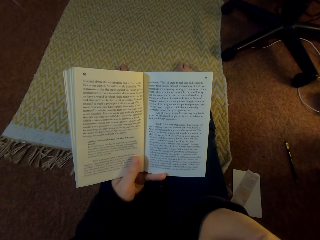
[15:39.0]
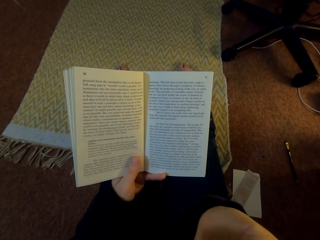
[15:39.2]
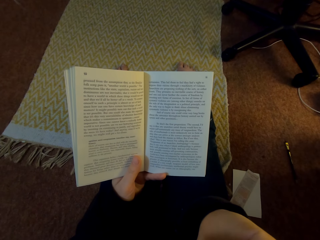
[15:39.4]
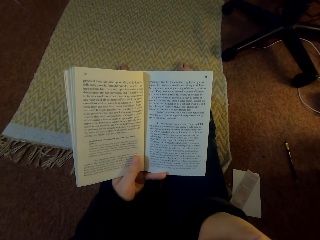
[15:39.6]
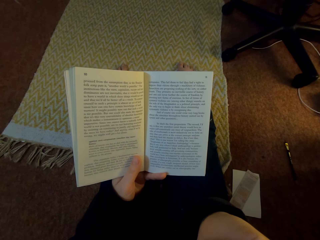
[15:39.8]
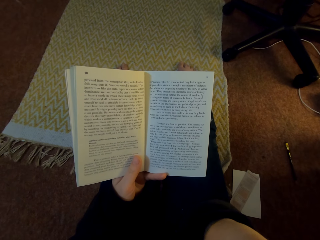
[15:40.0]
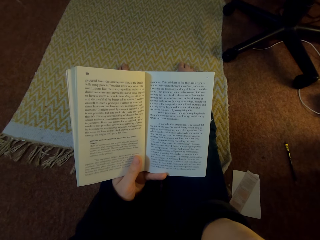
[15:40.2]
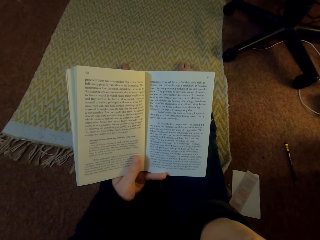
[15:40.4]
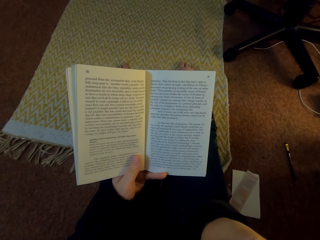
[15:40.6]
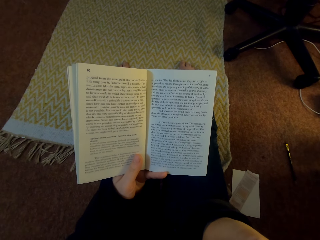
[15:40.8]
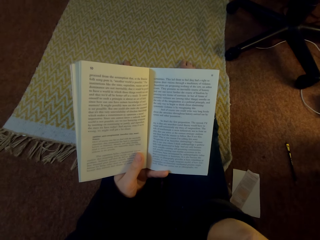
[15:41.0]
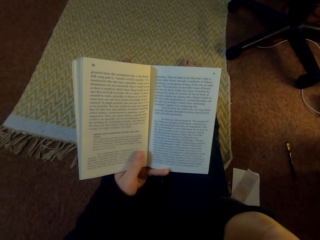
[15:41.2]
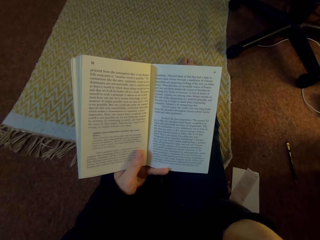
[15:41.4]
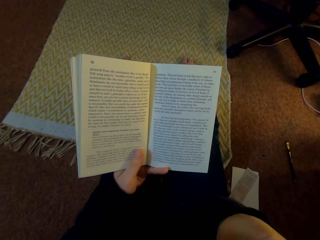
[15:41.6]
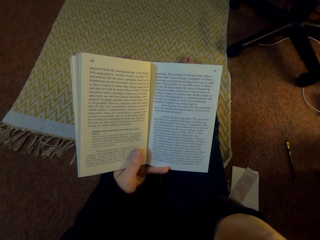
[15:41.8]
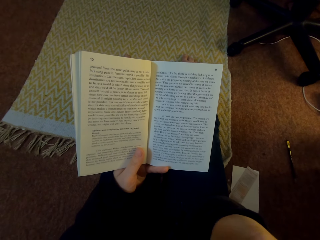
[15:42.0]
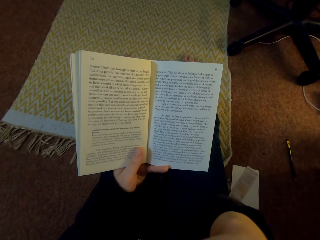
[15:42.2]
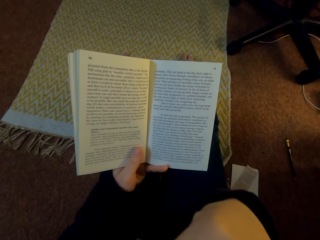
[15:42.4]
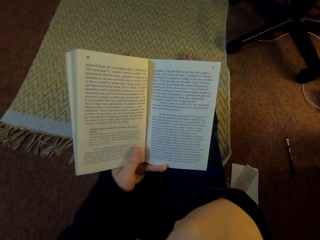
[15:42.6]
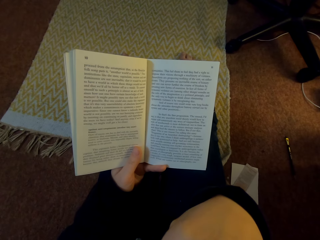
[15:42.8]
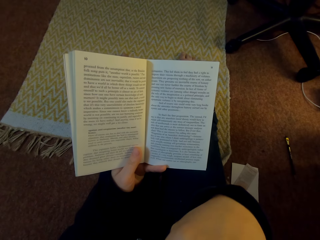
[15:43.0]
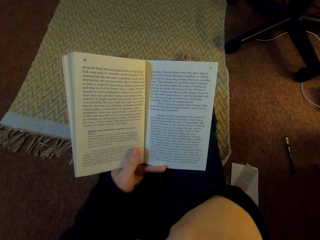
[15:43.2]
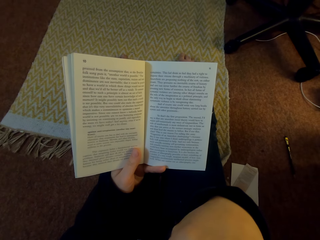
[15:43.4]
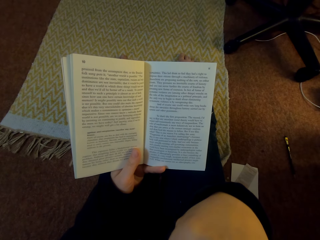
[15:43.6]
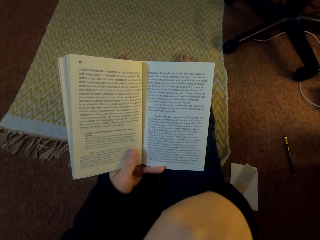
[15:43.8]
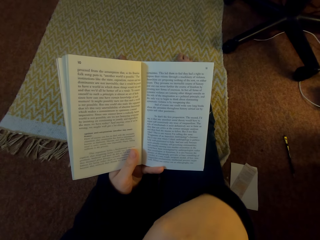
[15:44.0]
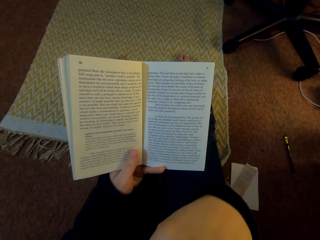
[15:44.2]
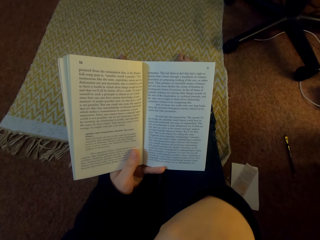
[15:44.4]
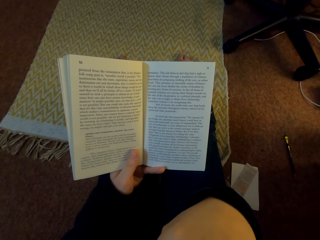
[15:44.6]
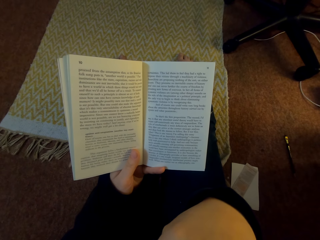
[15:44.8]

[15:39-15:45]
The camera wearer slightly moves their right hand. They read the book.

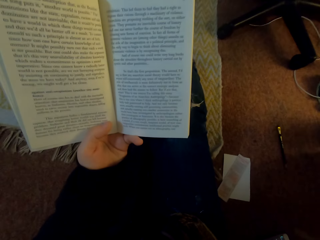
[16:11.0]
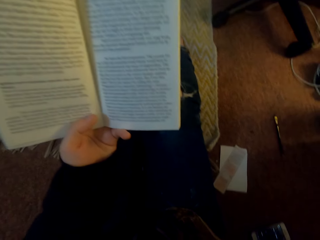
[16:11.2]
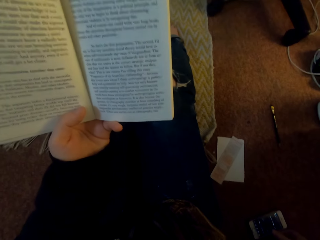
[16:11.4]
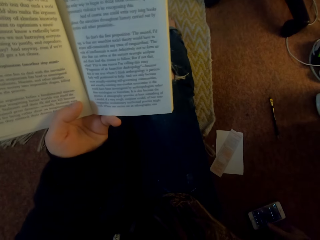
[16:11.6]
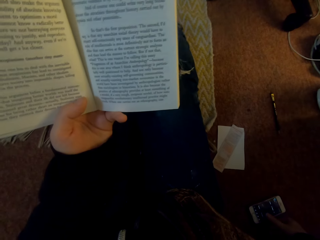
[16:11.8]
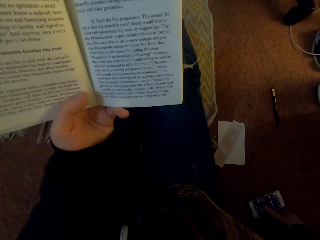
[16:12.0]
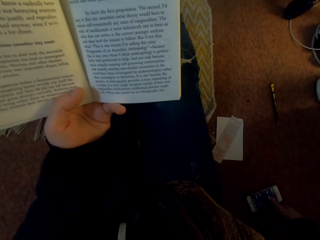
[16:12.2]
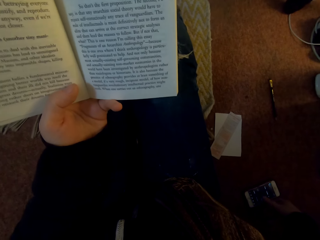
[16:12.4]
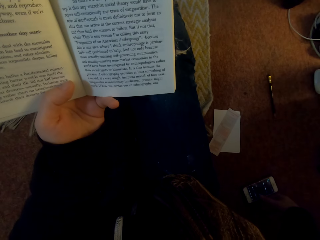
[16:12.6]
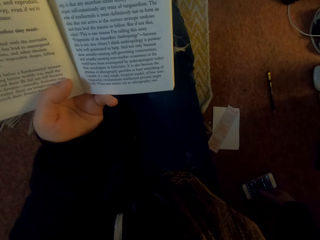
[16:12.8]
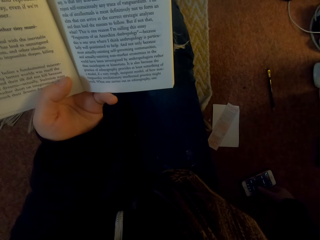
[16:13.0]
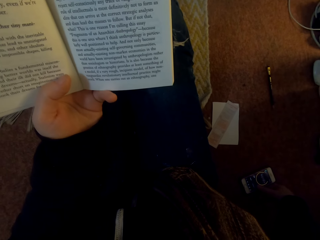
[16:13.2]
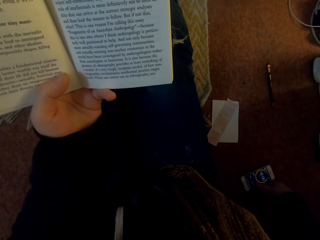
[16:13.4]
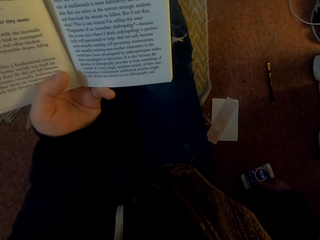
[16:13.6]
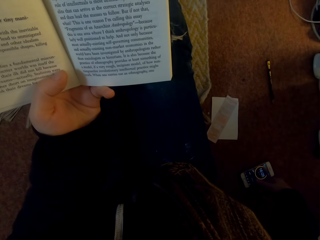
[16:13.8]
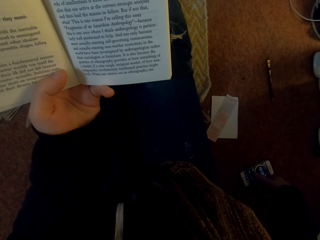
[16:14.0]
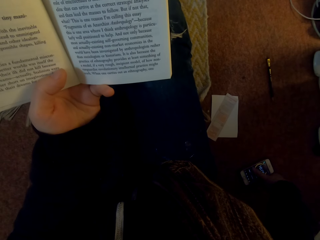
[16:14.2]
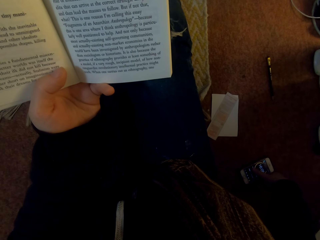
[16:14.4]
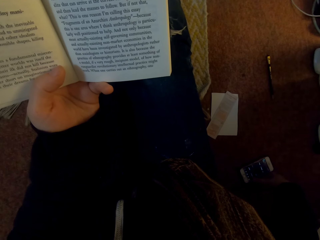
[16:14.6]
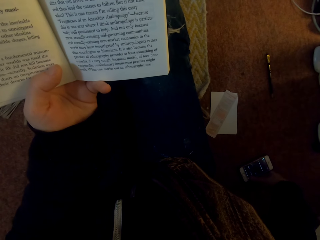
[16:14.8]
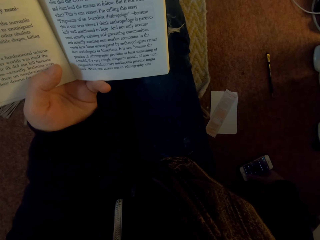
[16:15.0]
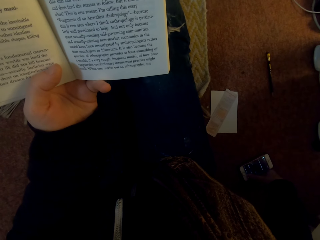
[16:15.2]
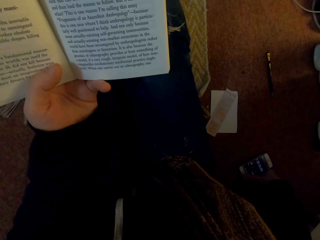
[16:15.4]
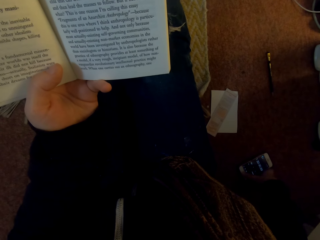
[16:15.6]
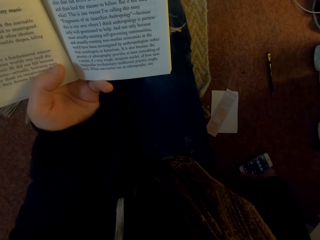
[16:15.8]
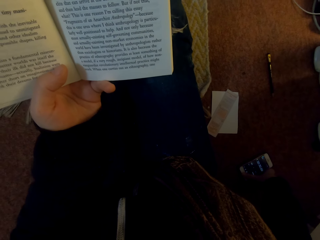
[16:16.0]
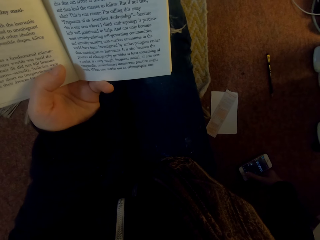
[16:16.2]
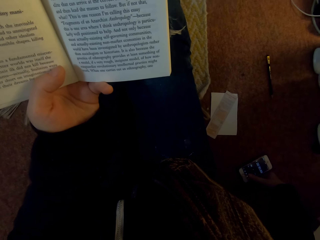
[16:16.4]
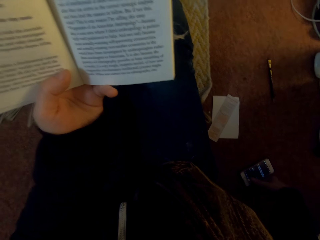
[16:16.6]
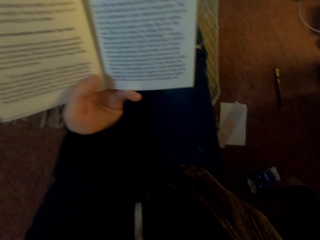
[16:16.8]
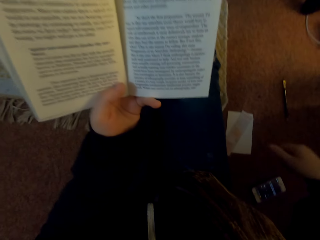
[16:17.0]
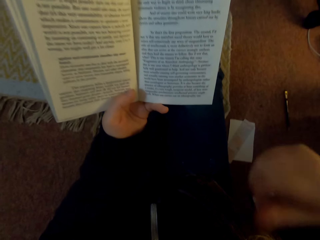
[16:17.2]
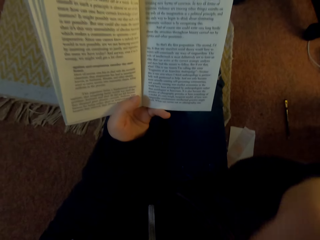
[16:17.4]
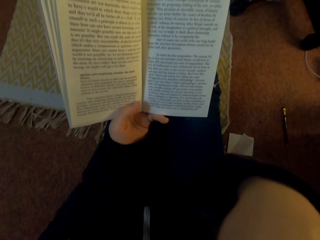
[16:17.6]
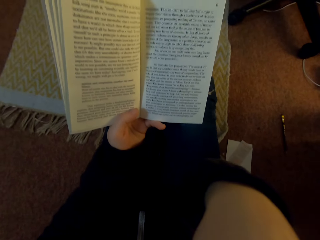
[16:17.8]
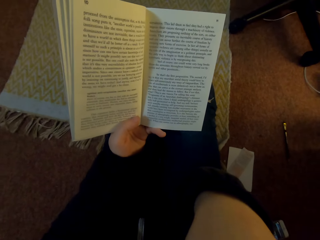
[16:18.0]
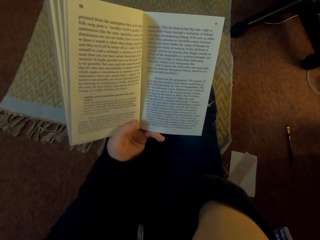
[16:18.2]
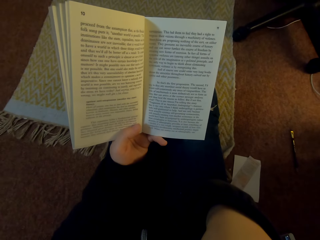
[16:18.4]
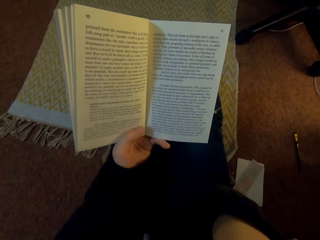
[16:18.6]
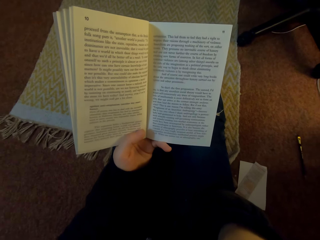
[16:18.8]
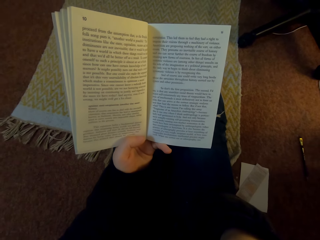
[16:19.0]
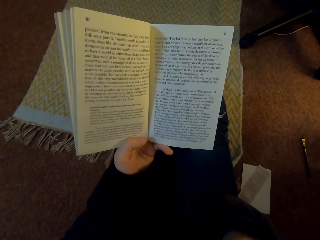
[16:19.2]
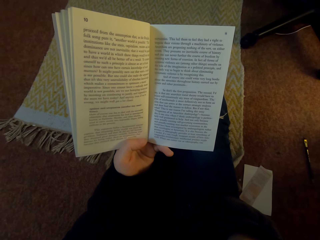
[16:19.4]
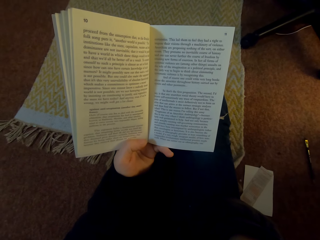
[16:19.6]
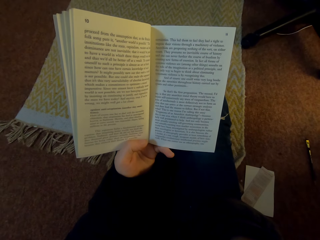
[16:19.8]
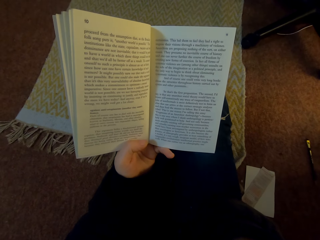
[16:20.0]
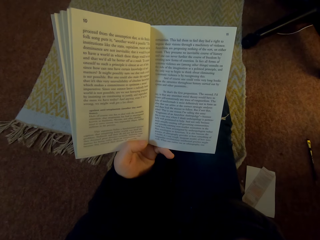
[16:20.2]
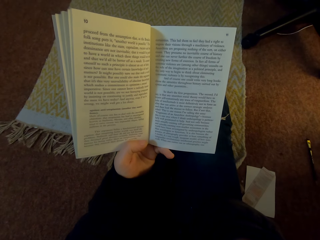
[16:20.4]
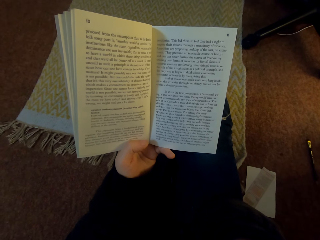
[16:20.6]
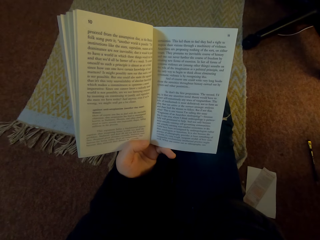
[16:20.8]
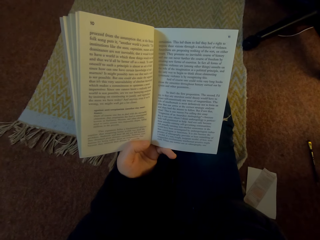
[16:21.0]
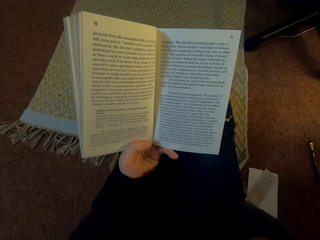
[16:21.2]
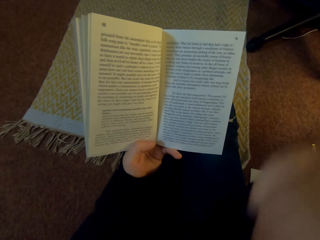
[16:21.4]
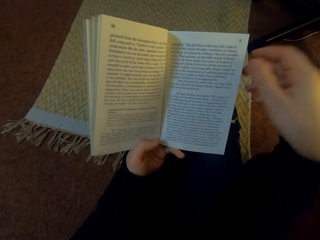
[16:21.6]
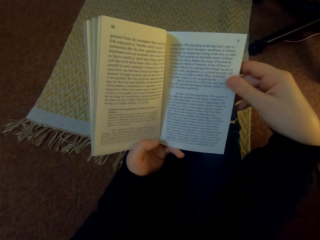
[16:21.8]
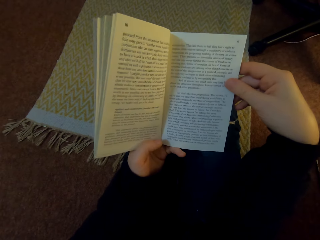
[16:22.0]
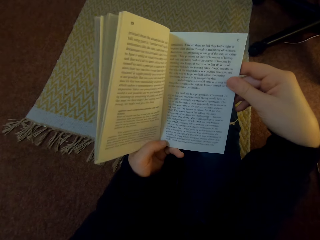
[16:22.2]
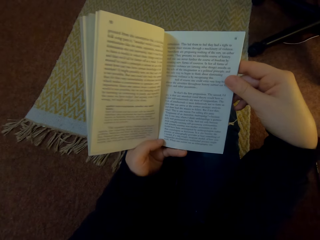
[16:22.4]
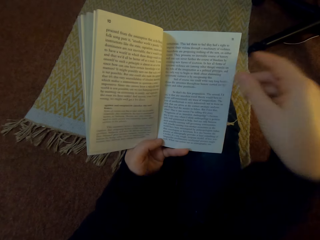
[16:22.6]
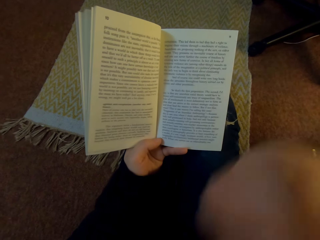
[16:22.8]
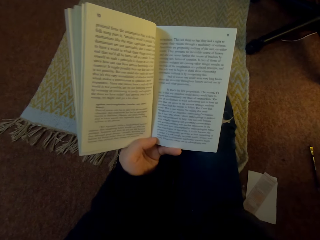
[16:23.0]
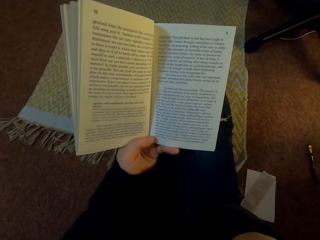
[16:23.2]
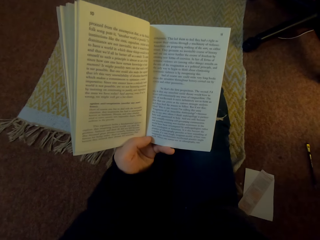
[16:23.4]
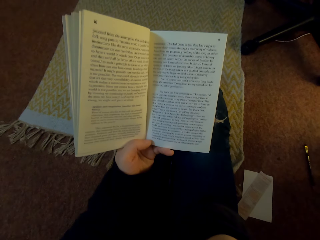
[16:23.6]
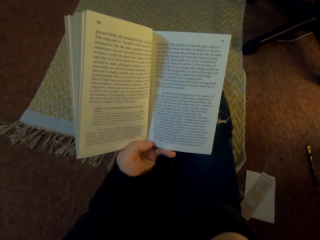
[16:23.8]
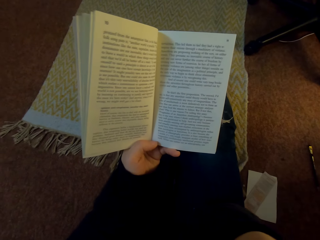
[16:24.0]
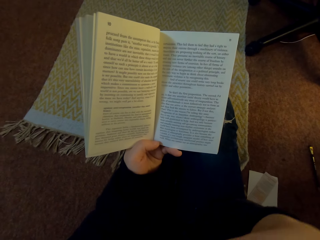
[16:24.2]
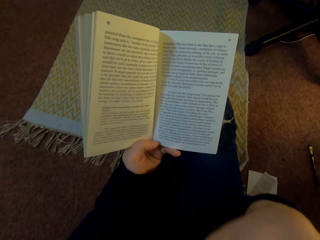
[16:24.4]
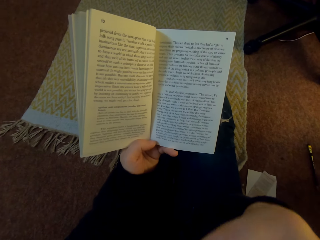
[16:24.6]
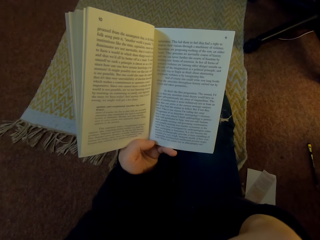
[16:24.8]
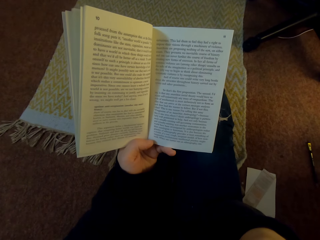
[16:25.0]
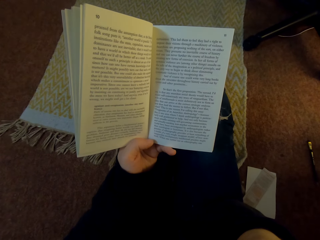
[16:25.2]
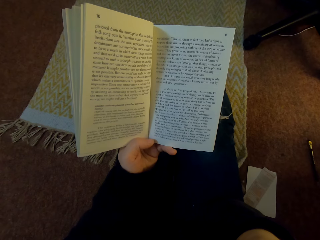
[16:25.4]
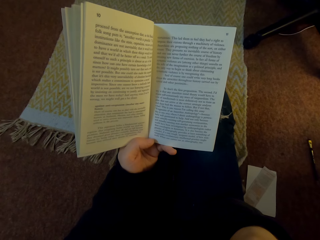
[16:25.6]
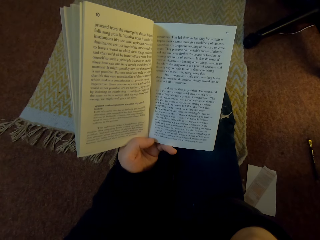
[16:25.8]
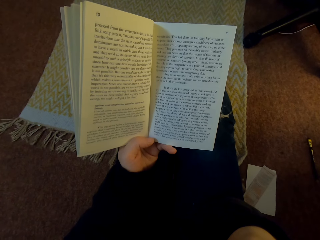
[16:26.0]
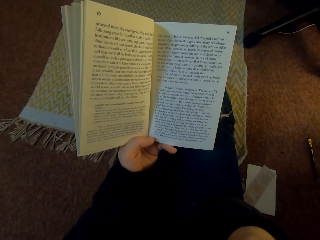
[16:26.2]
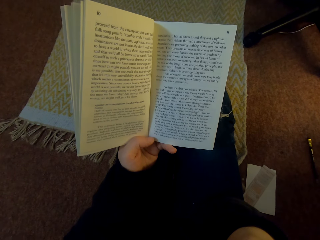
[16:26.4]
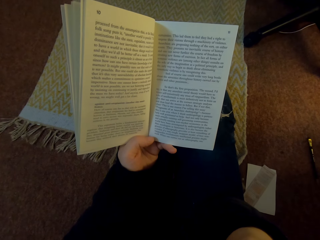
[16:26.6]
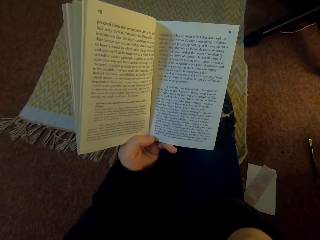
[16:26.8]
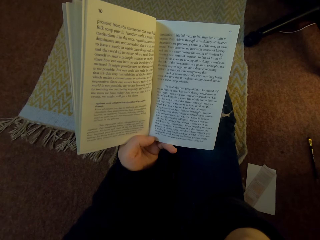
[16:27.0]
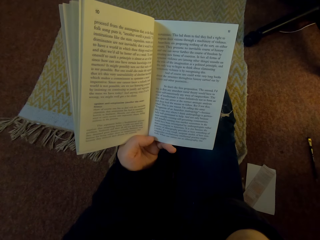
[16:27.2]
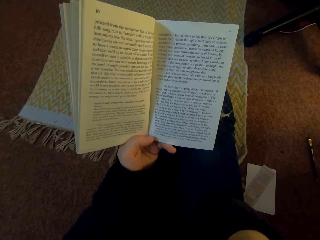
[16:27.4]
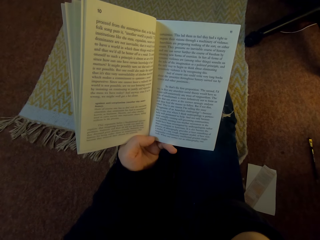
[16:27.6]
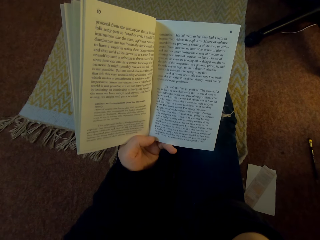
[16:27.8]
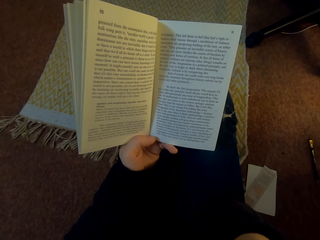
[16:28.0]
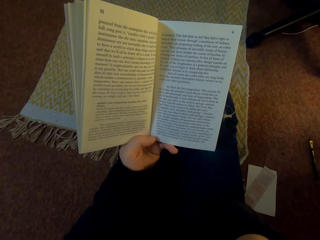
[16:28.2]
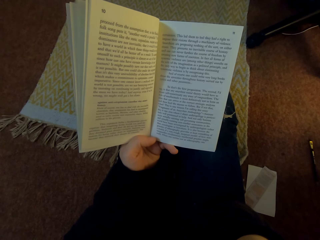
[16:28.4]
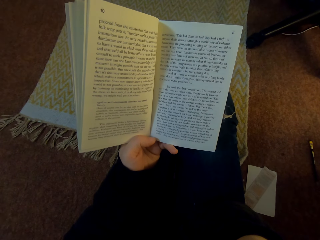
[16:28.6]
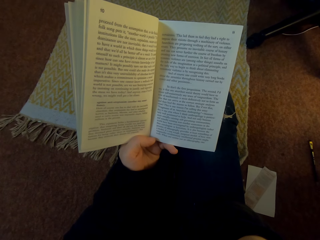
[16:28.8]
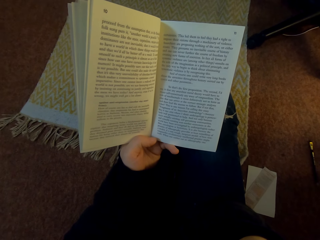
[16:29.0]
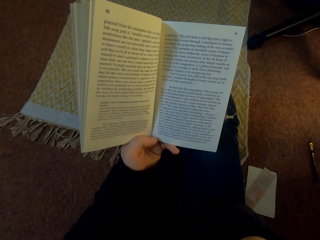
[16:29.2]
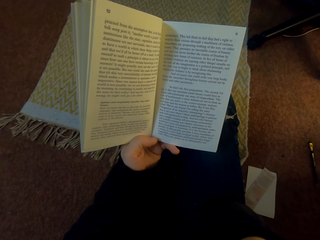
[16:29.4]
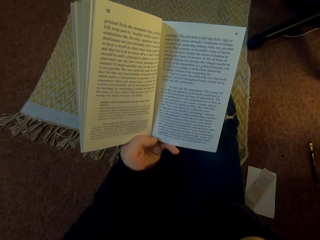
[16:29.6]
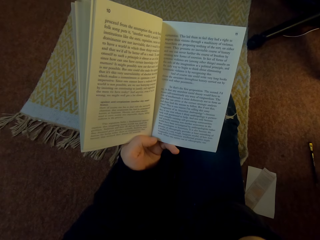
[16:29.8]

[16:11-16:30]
The camera wearer presses the phone. She checks the phone and scrolls the phone with her right hand. She reads a book and holds her chin with her right hand. She holds the book with both hands. She reads the book. She moves her right hand to the face. She reads the book. She holds the book with her left hand.
